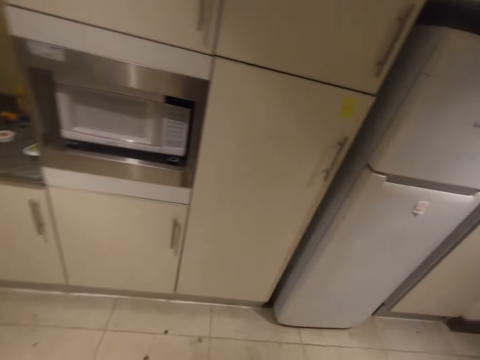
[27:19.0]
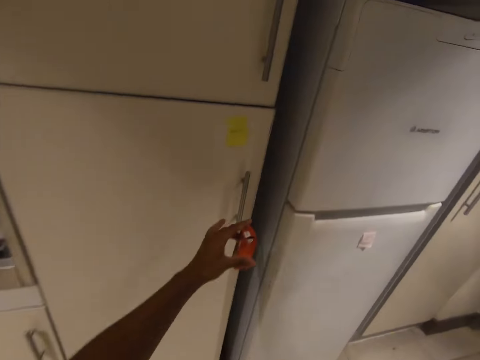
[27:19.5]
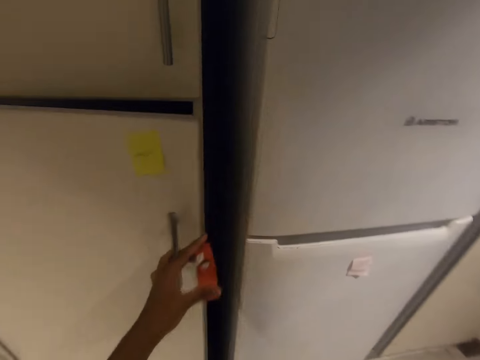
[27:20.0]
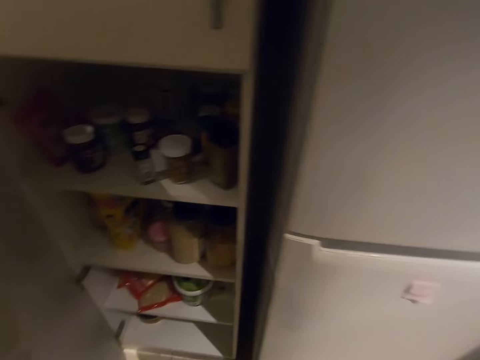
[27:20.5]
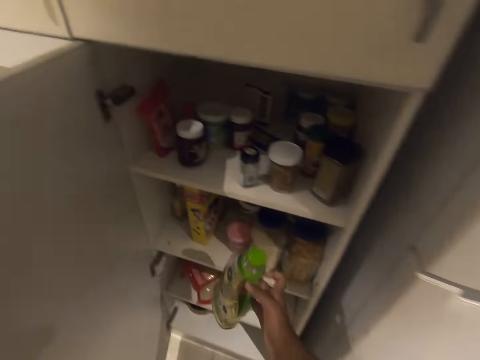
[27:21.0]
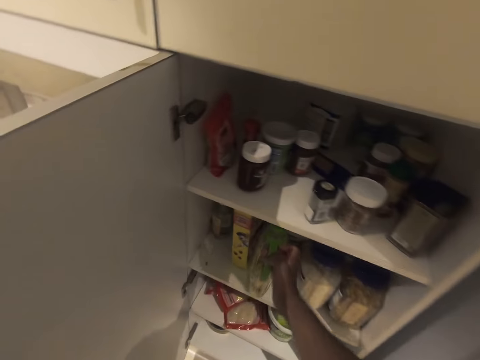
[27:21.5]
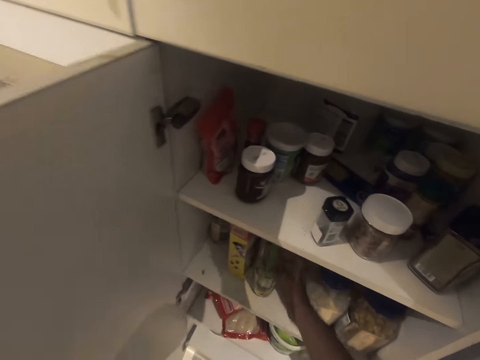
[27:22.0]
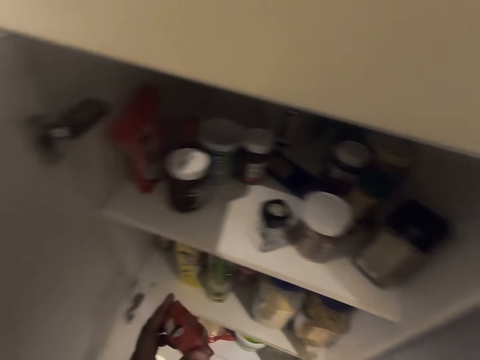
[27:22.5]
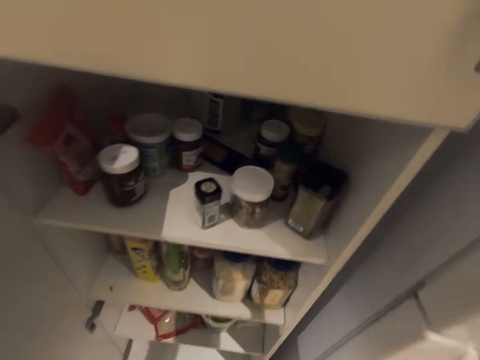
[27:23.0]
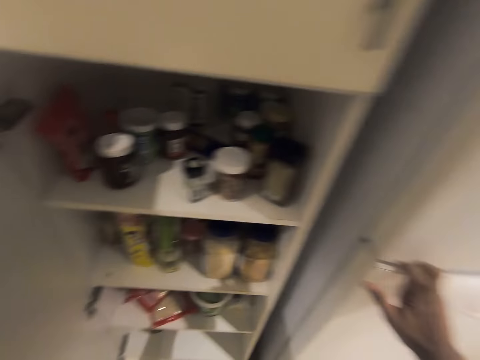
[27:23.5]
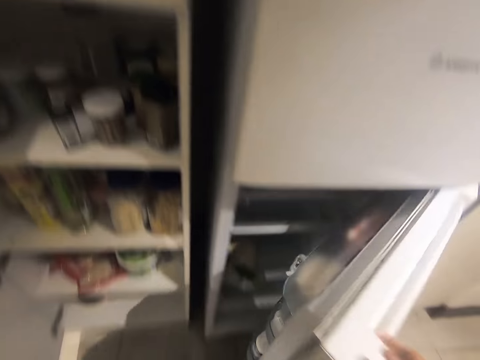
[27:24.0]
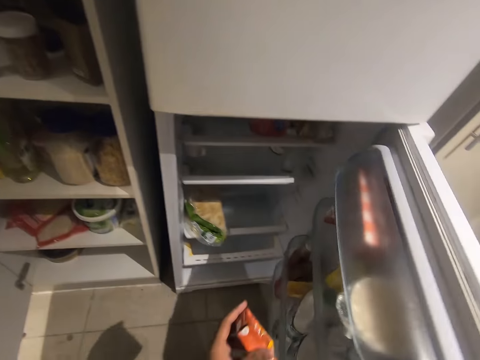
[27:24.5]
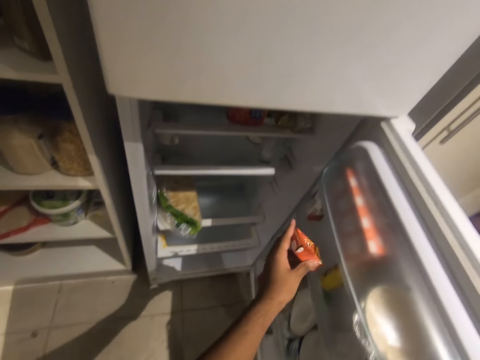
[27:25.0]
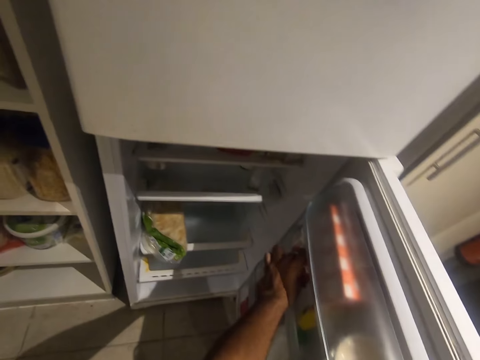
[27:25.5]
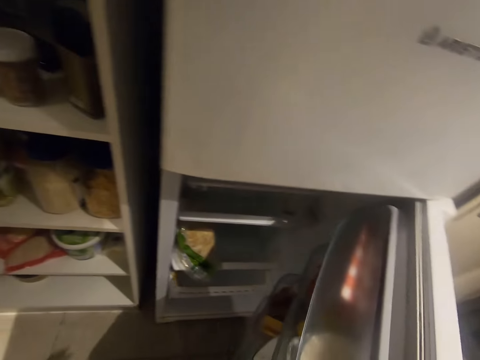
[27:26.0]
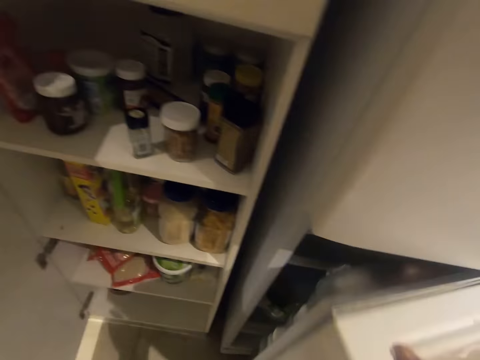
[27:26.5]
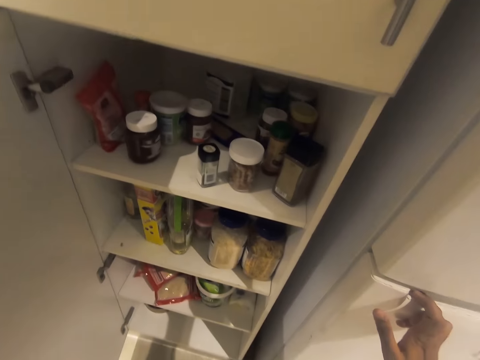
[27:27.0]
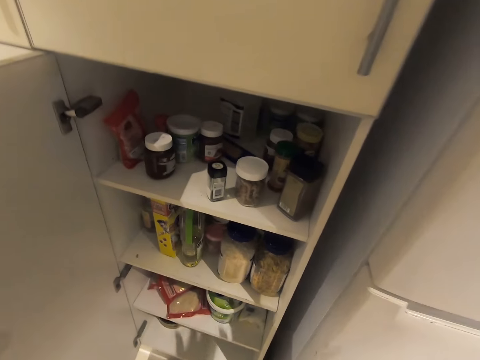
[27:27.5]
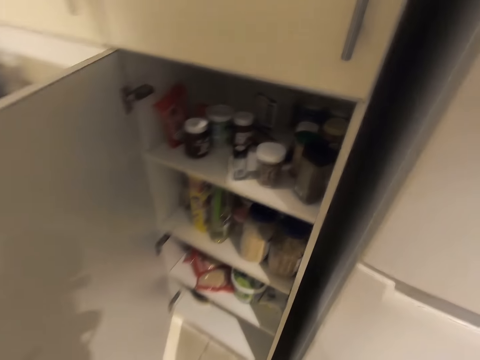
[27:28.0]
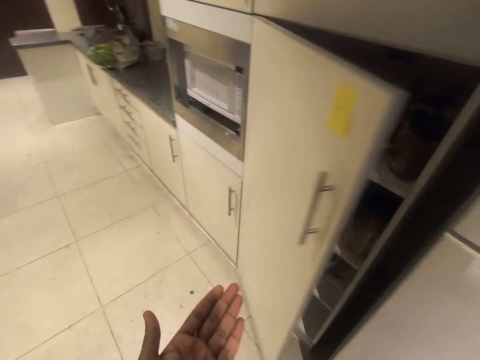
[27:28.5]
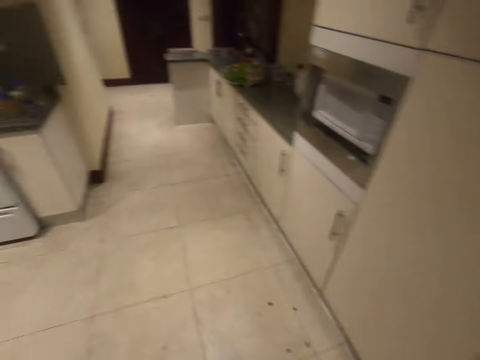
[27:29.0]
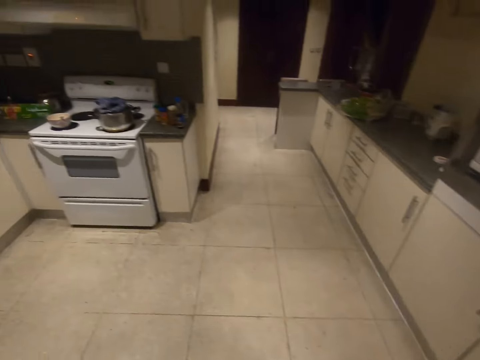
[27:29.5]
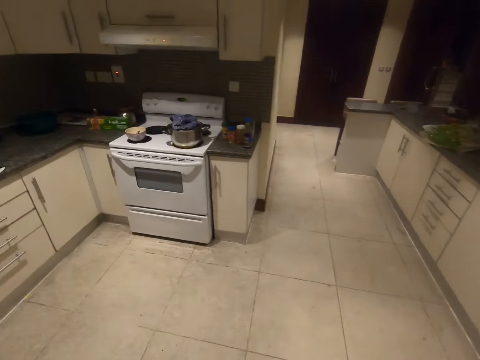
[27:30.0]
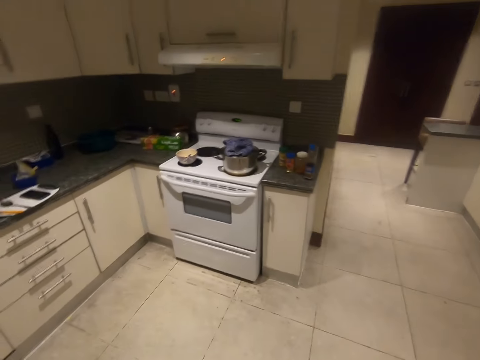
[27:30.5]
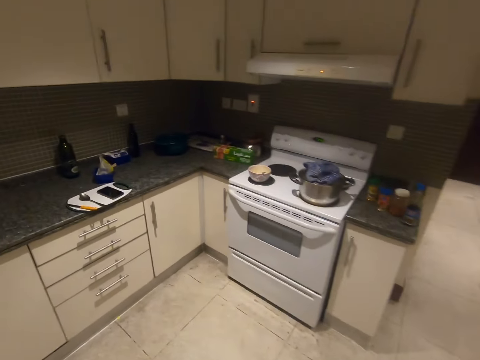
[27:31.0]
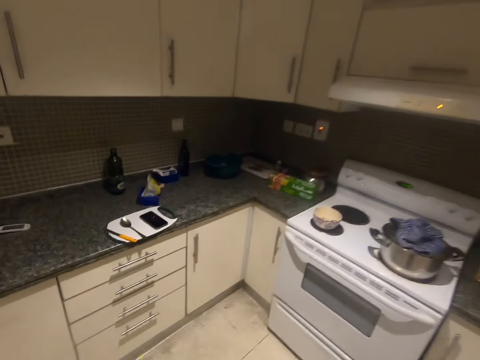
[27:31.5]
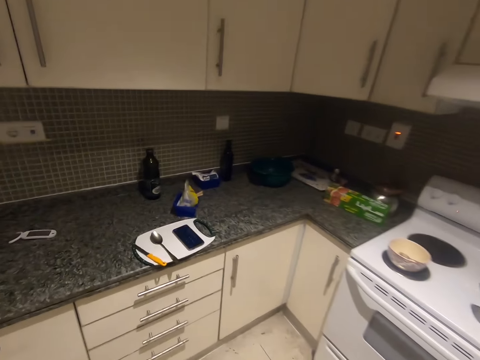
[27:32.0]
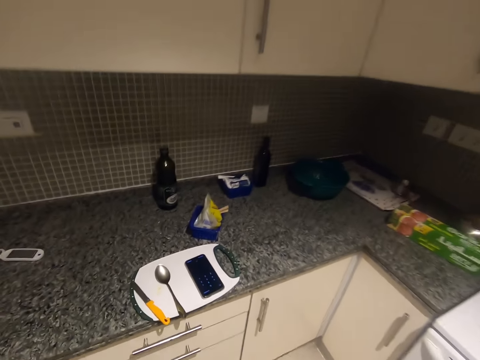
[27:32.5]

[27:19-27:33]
The camera wearer opens a cupboard with her left hand. She places the bottle of cooking oil on a shelf in the cupboard with her right hand. She opens the lower part of a fridge with her right hand. She places the spice or milk in the fridge with her left hand. She closes the fridge with her right hand. She closes the cupboard with her left hand. She walks towards the kitchen countertop.

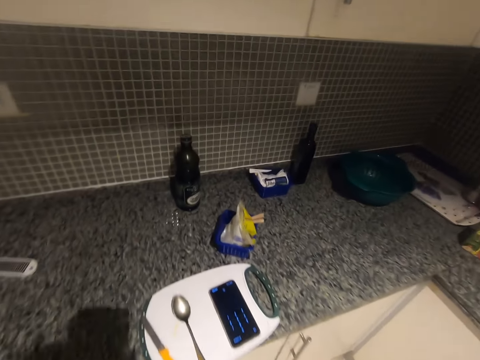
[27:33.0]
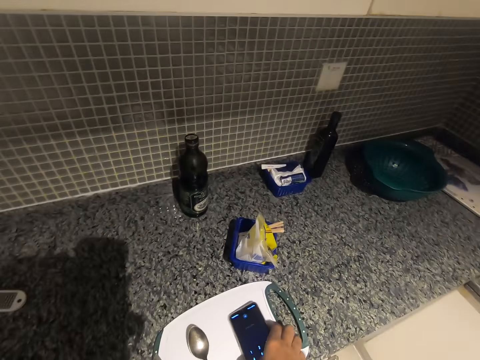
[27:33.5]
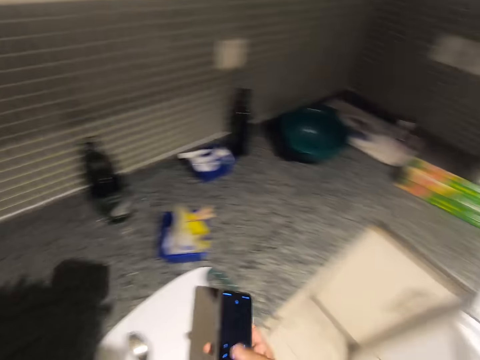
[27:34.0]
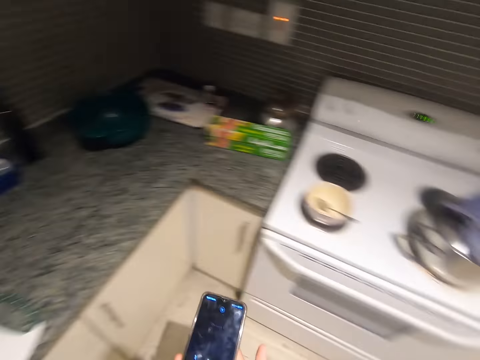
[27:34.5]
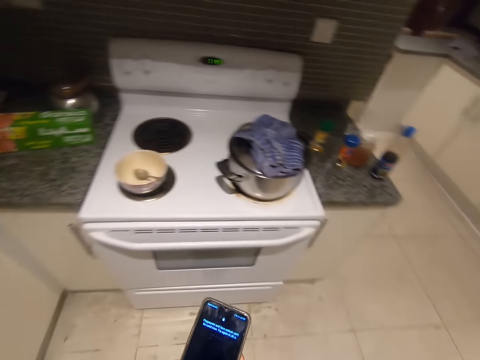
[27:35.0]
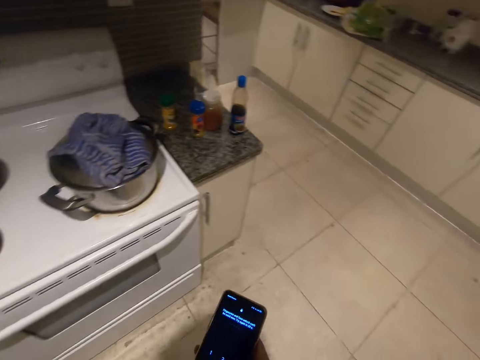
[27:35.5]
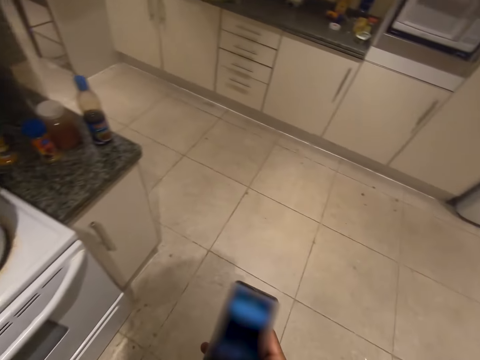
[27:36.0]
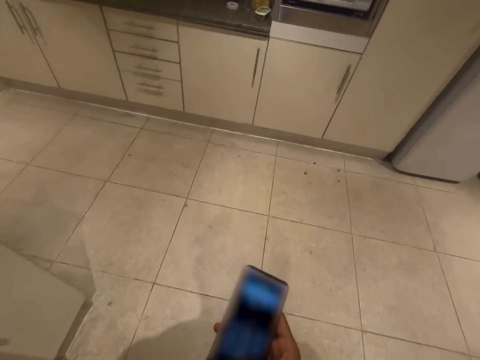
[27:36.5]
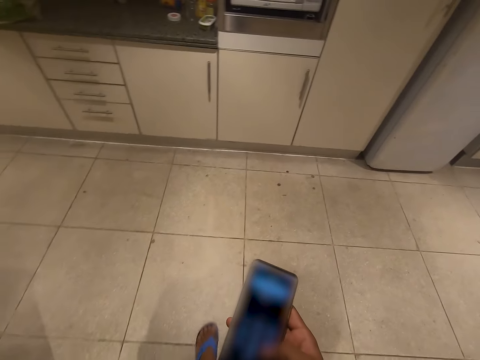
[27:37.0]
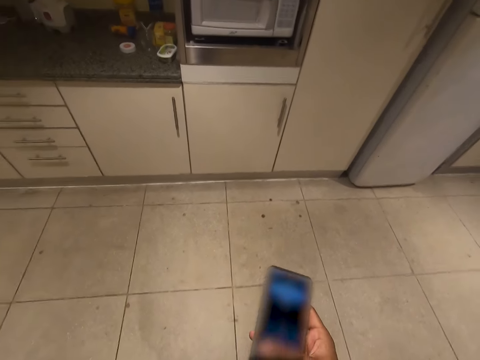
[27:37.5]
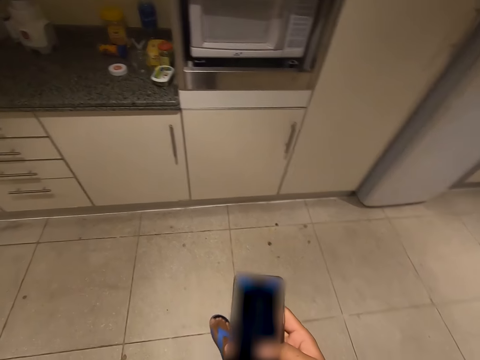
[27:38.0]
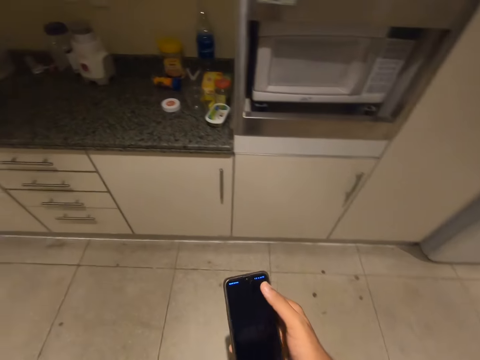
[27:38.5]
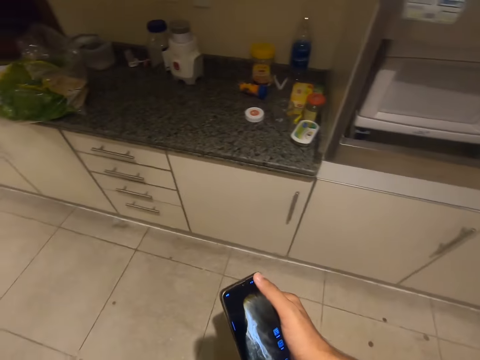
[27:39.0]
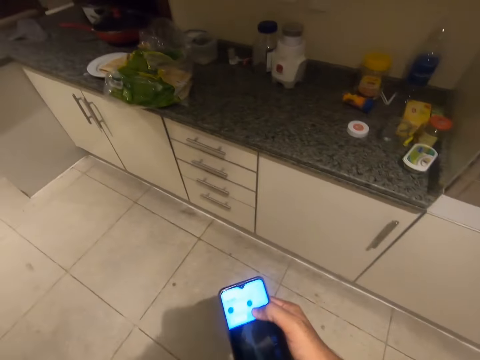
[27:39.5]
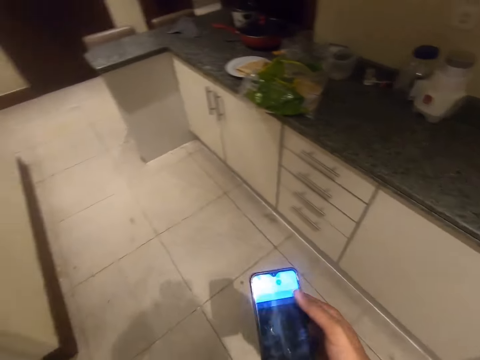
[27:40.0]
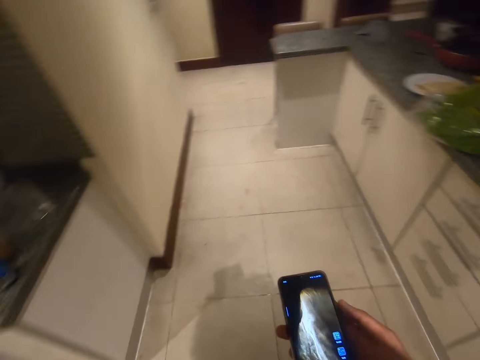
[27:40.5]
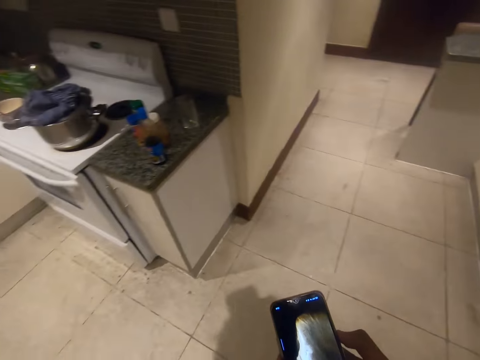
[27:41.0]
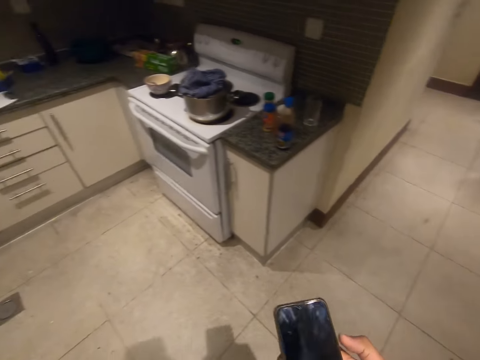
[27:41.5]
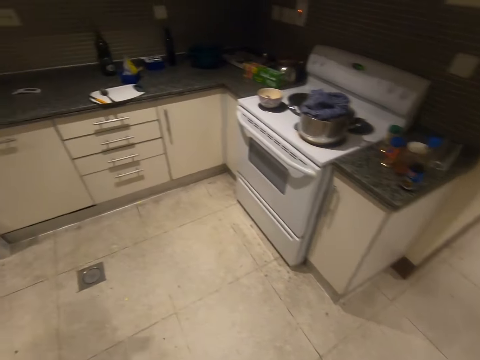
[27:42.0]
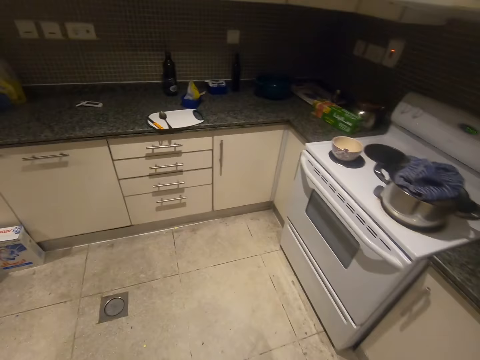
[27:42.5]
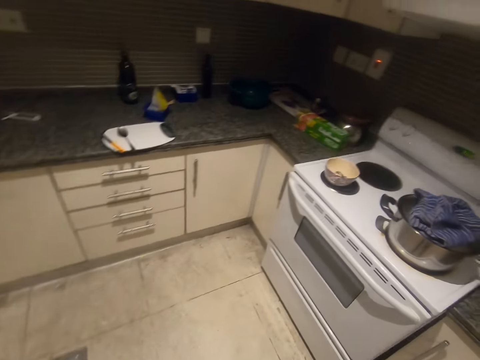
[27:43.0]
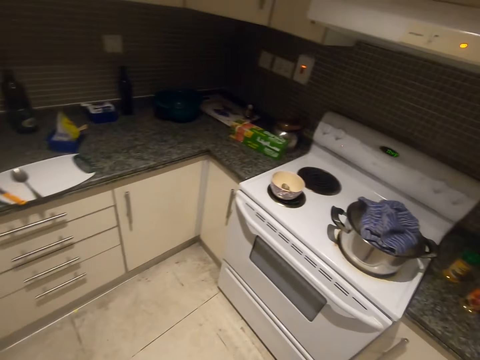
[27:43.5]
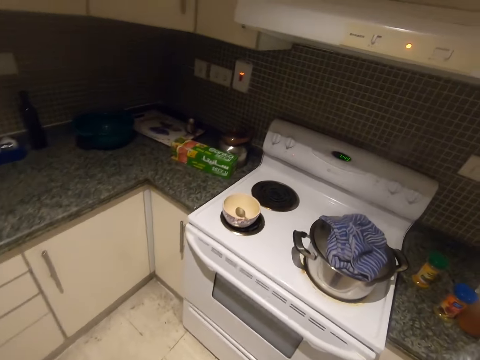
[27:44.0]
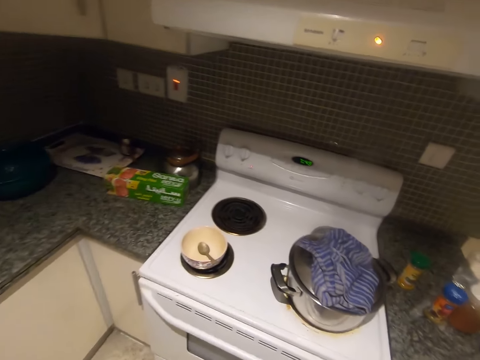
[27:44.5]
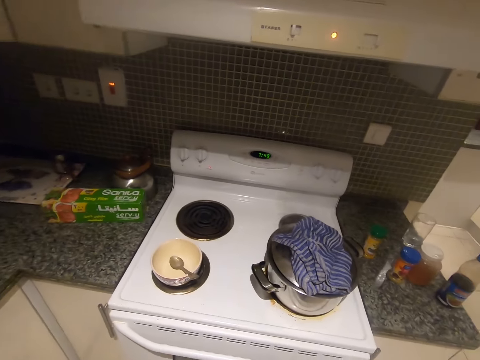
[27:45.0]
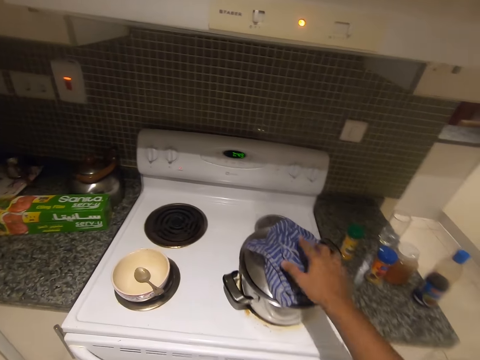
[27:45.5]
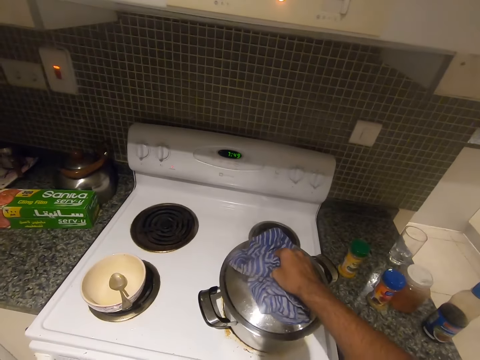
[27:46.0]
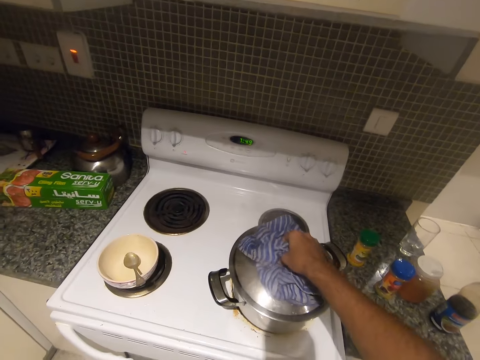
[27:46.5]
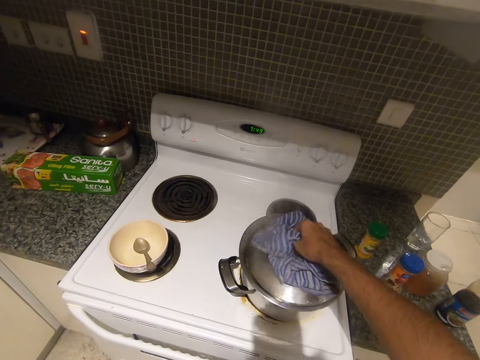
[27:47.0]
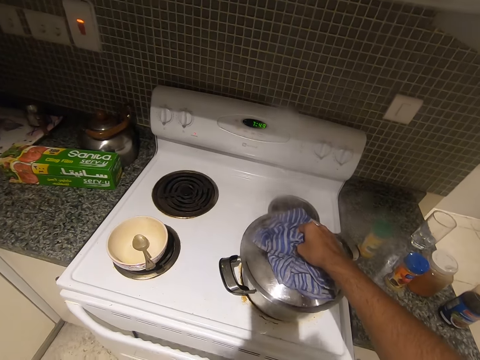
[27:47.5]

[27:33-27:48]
The camera wearer picks up a phone with her right hand. She walks around the kitchen with the phone in her right hand. She operates the phone in her right hand. She puts the phone in her pocket. She places her right hand on a cloth on the lid of the pot. She opens the lid.
